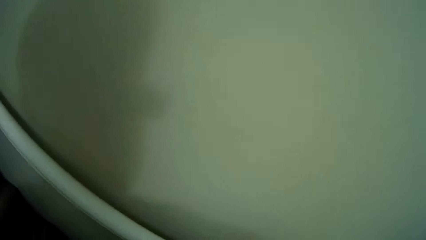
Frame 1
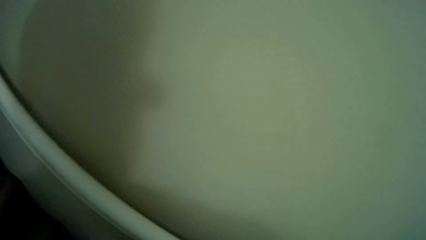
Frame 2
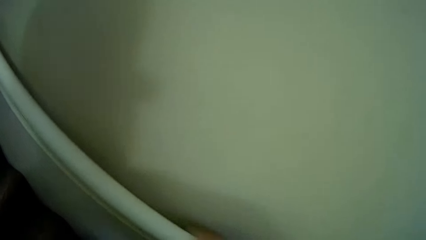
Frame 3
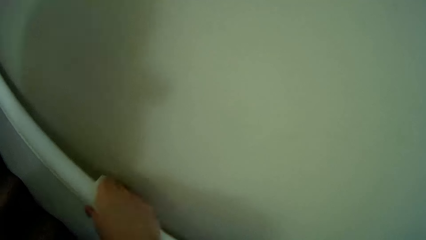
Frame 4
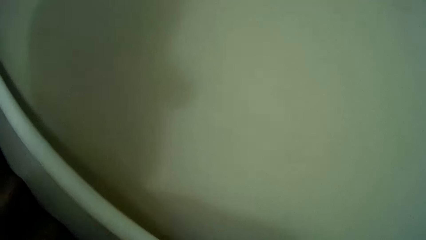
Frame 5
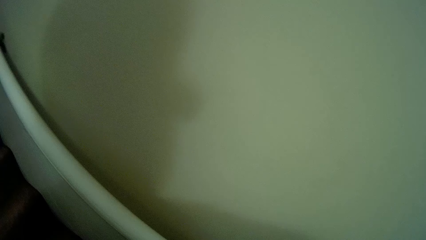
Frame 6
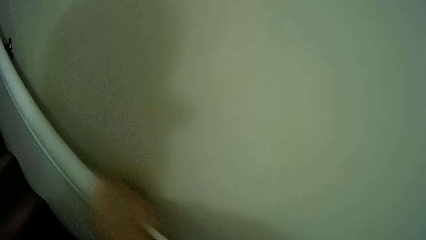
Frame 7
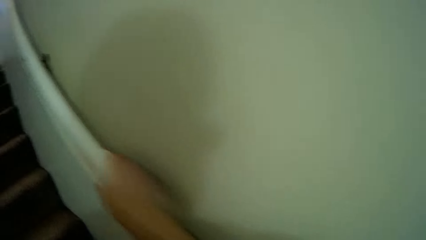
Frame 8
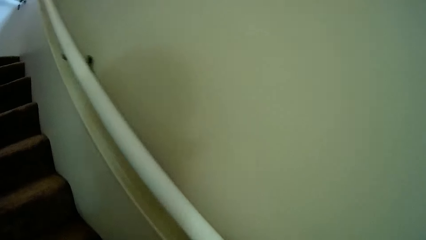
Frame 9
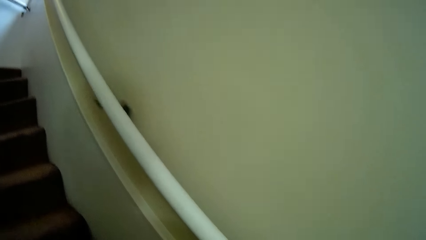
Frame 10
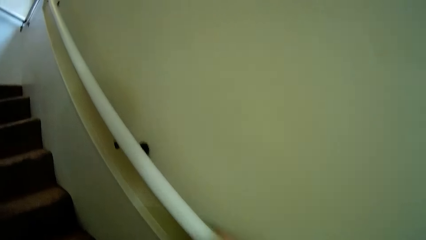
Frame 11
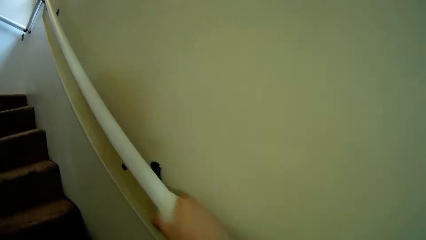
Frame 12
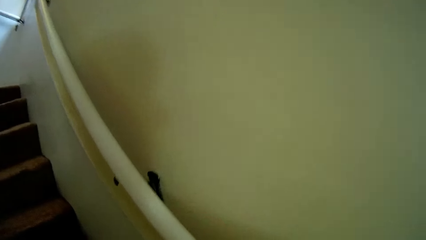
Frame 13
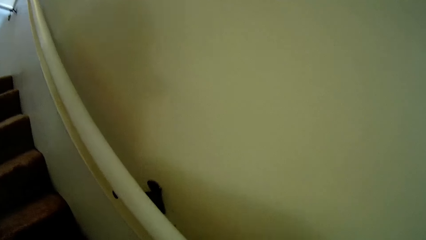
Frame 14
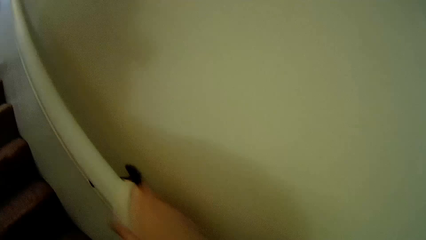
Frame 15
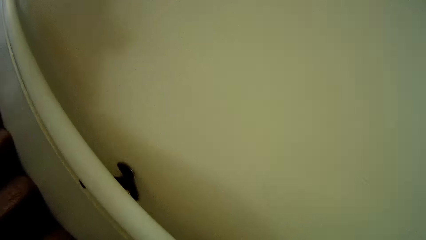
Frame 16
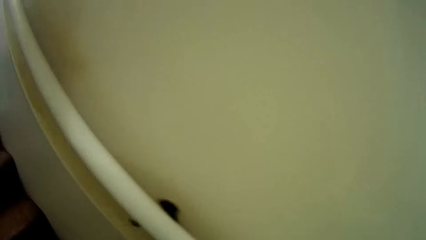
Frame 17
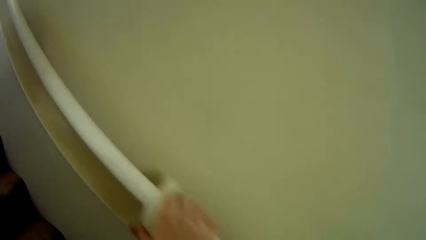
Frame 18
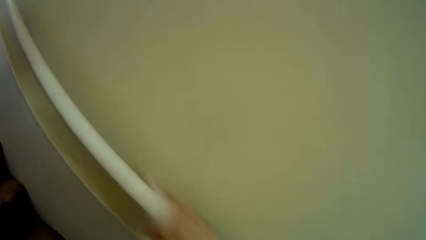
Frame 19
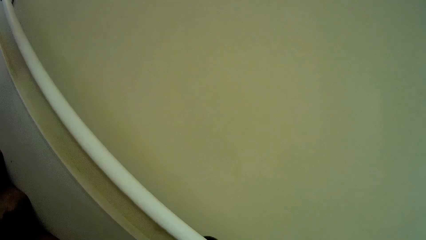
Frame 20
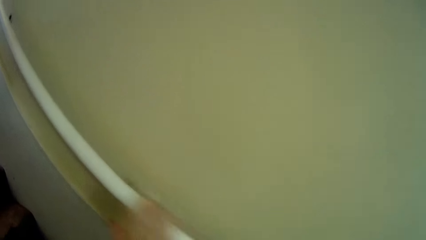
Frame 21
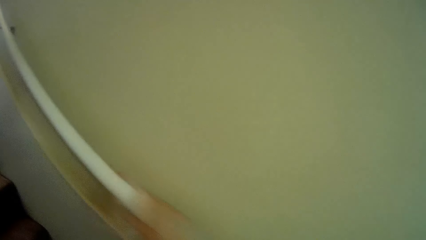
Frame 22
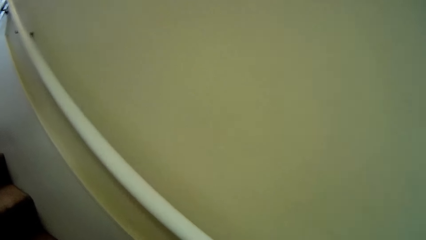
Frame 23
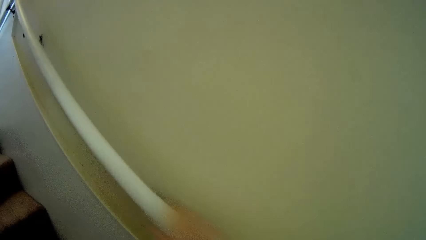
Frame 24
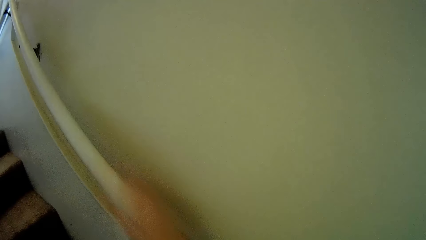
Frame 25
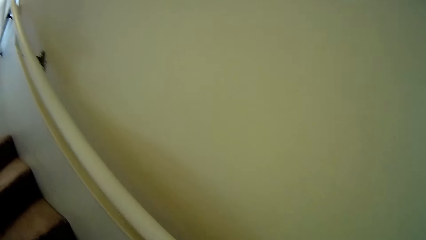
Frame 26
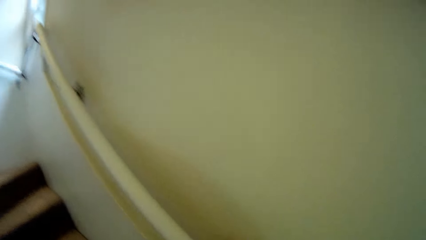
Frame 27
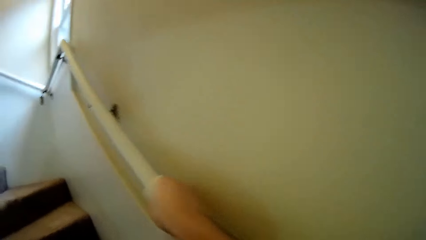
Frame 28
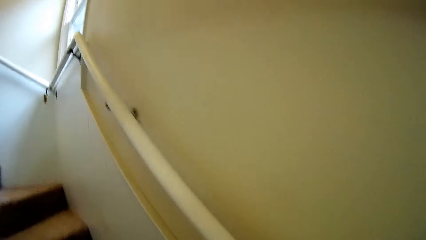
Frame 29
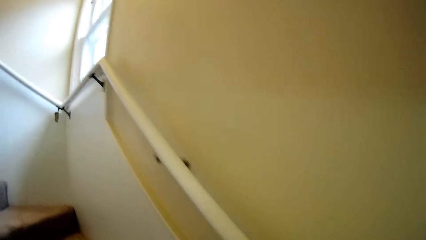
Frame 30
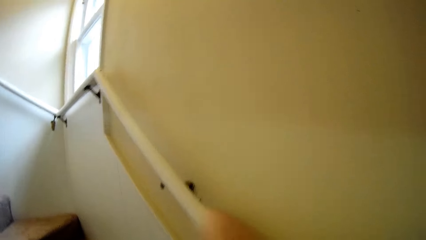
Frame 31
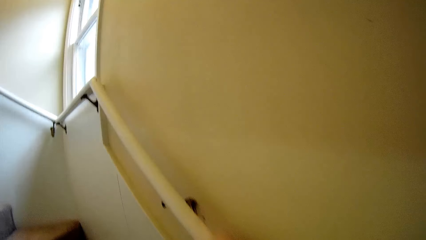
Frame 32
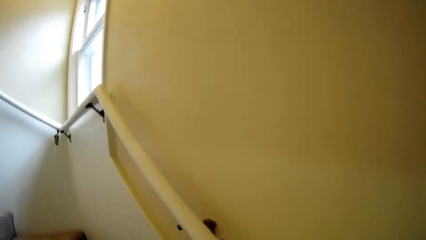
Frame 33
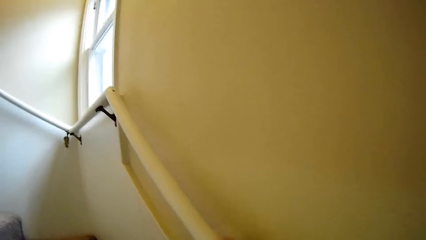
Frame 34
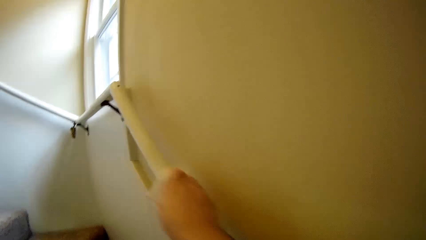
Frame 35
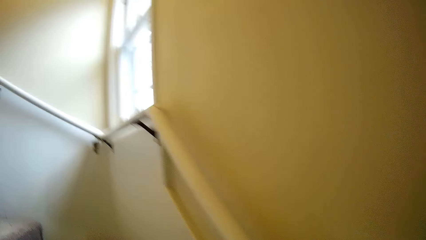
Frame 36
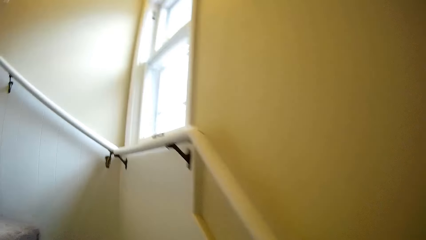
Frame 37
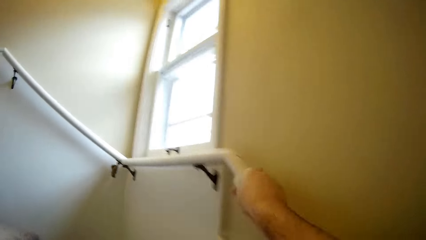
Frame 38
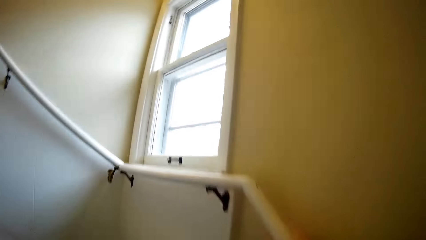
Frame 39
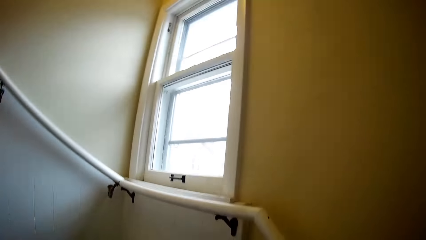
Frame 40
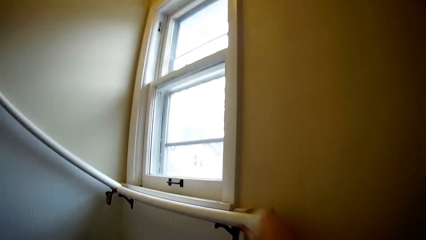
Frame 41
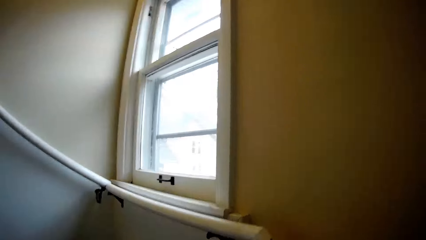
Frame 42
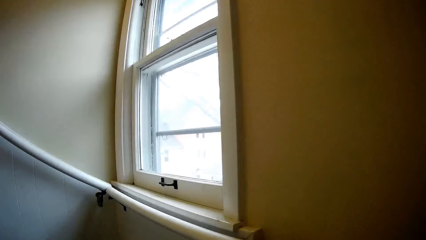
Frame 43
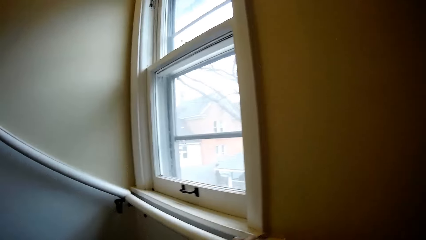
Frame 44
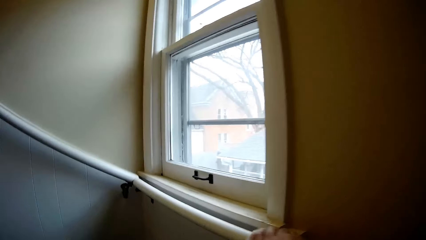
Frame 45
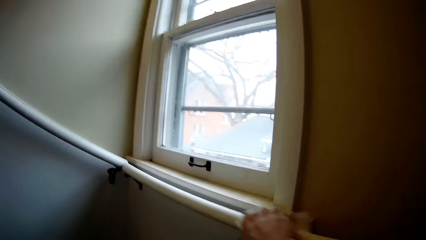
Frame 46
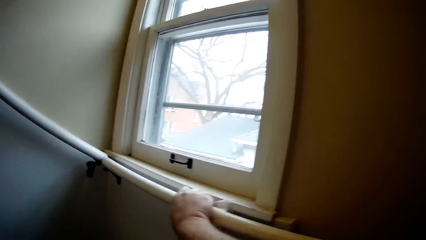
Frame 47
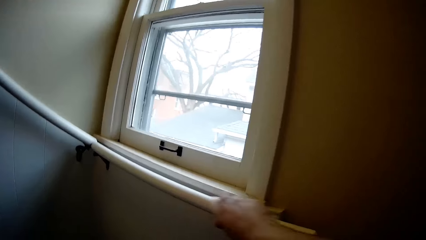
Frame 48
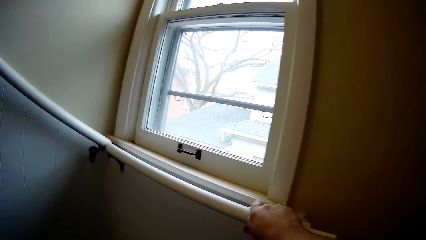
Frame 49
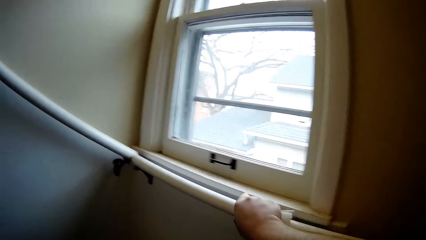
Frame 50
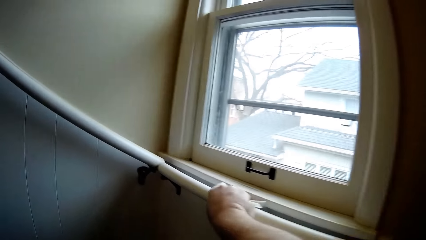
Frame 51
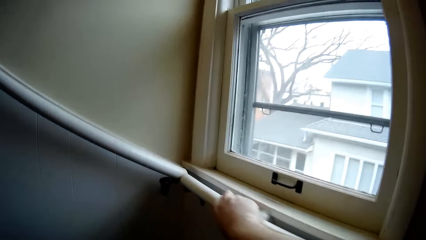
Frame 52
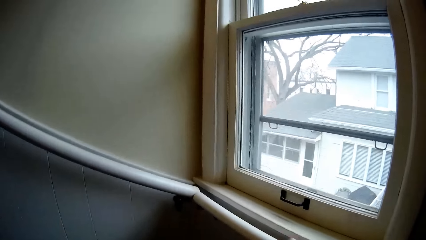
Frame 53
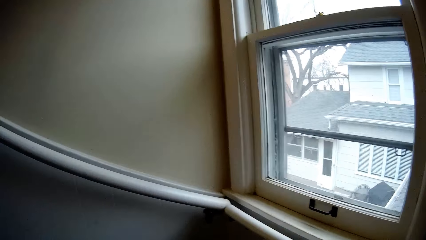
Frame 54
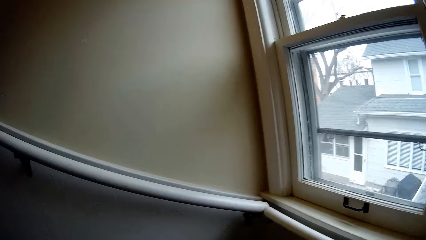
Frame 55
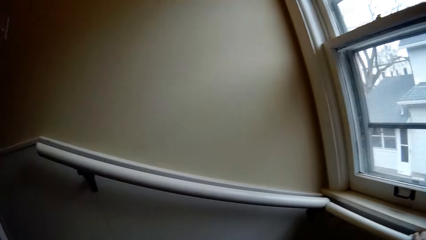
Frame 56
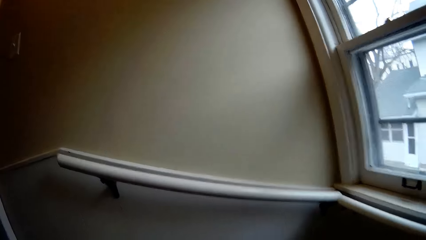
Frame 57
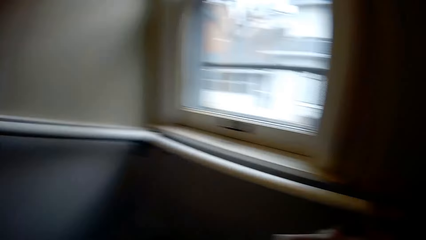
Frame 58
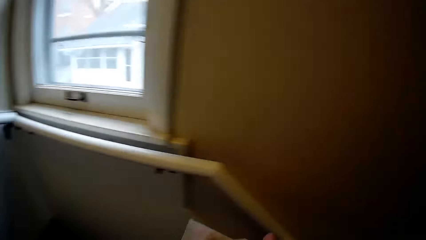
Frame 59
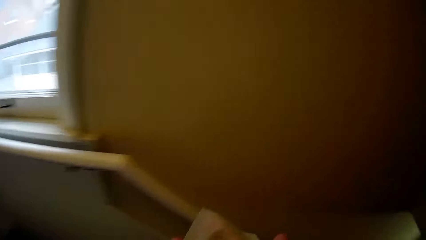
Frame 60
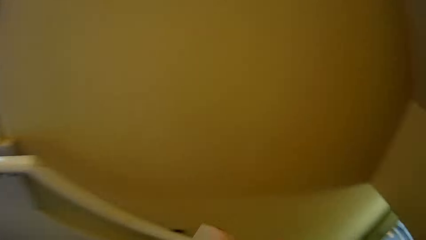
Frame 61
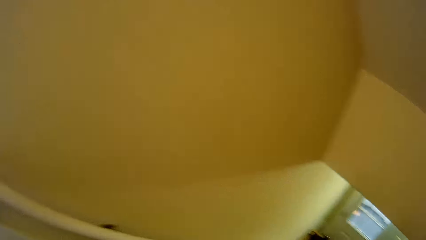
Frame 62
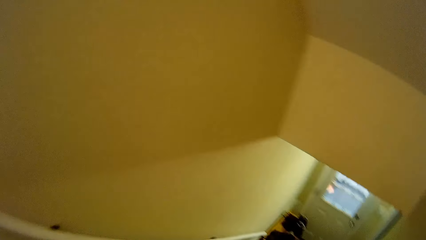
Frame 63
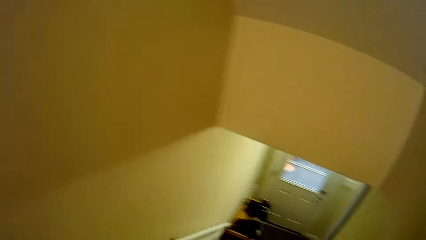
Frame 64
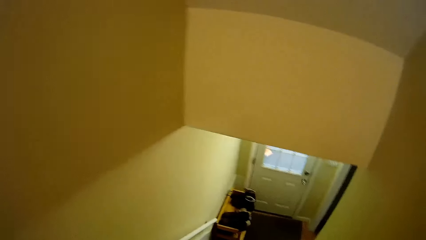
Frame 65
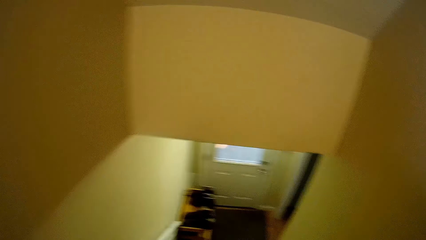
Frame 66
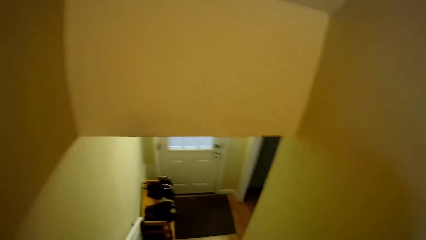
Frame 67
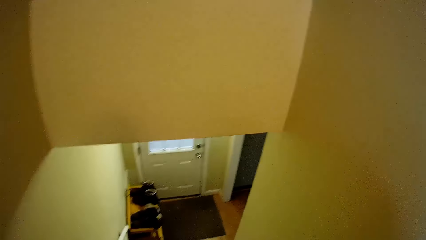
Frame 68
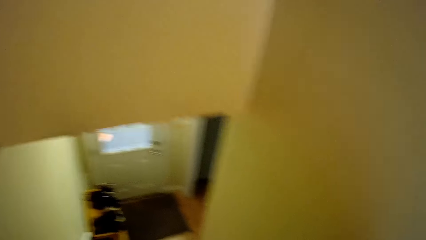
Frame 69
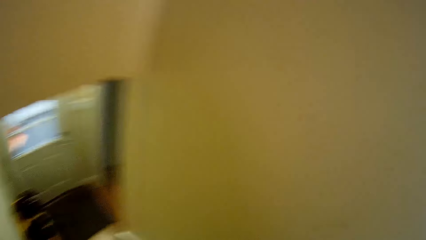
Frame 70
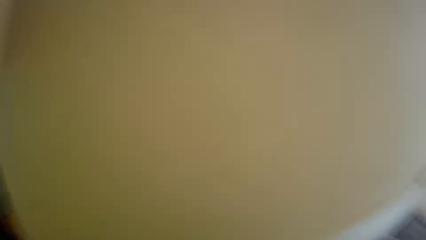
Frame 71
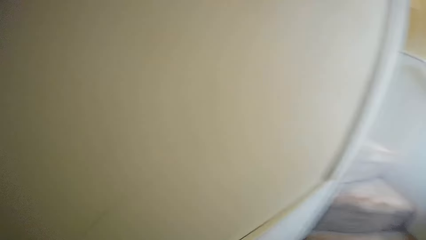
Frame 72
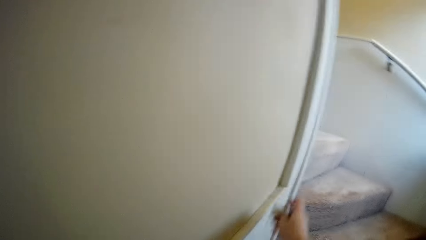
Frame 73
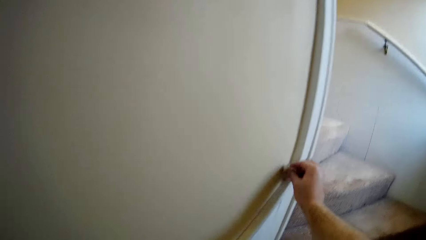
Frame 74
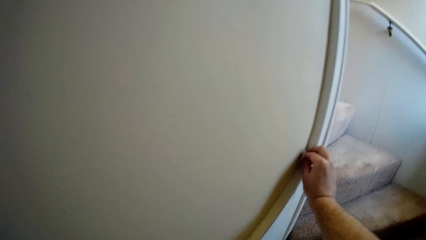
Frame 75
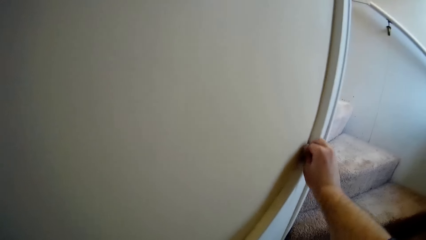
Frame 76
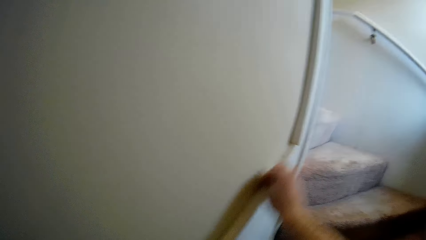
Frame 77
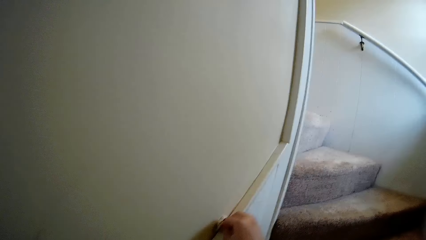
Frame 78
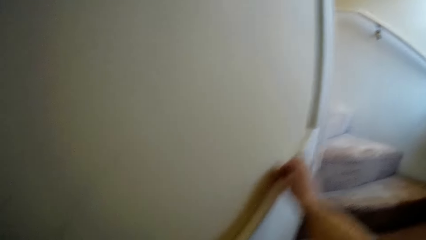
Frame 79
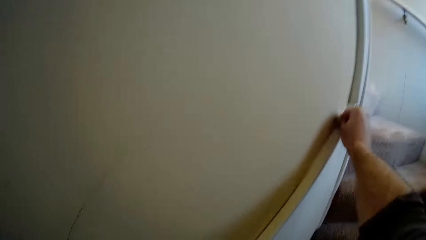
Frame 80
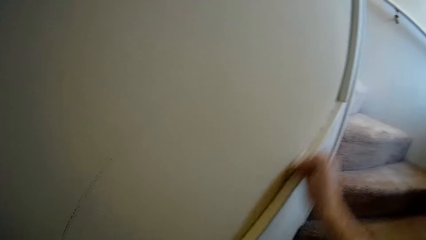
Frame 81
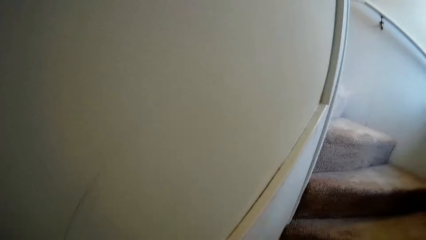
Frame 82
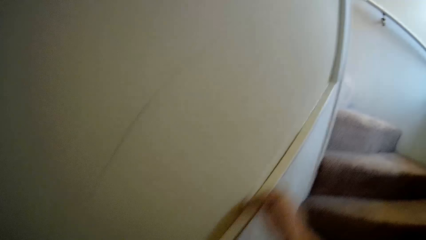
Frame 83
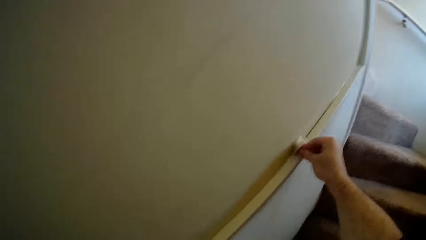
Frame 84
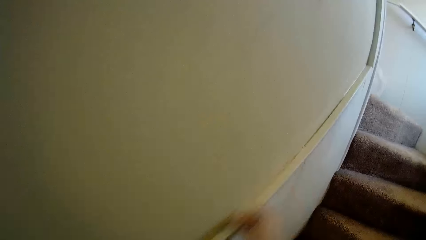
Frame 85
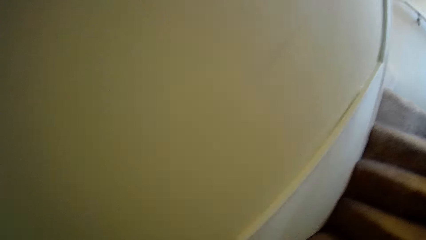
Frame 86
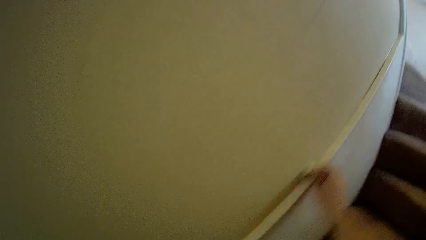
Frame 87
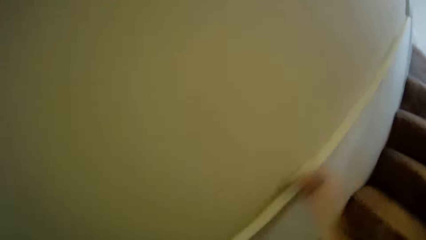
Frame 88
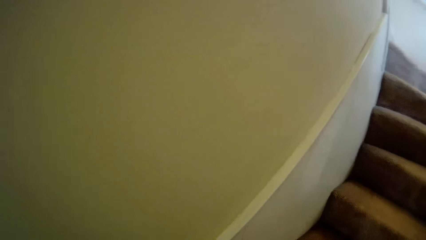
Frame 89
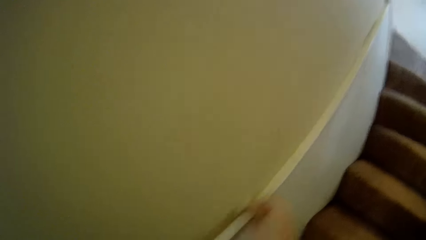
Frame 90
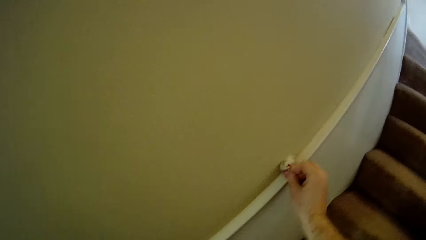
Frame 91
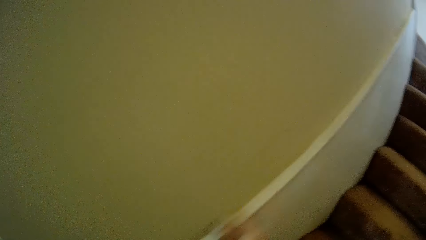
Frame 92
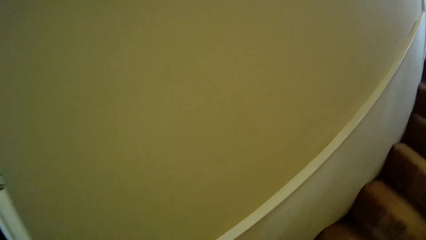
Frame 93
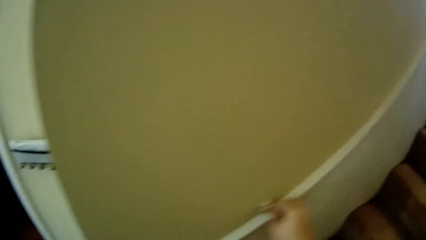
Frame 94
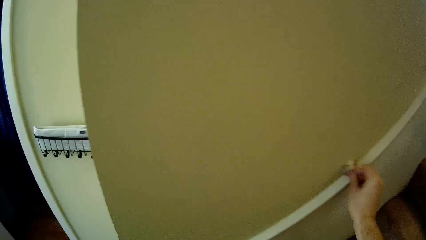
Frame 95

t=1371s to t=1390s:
The camera wearer cleans the staircase handrail. They ascend the staircase. They clean the staircase handrail. They turn around. They clean the wall. They descend the staircase. They clean the wall.
